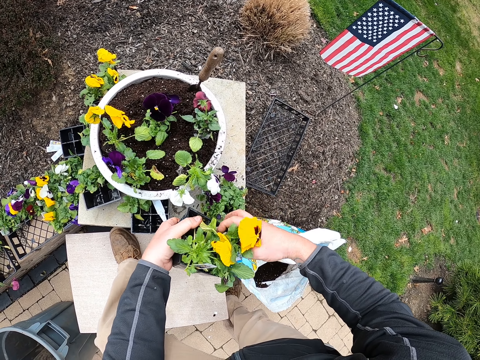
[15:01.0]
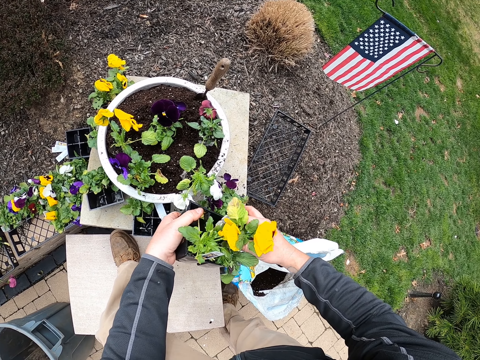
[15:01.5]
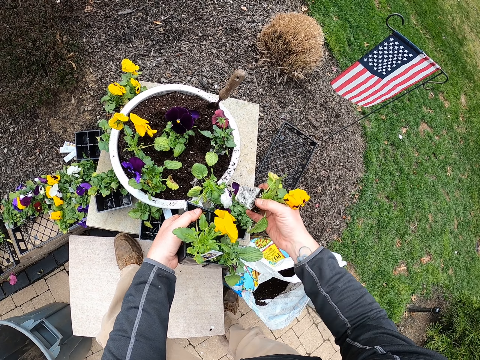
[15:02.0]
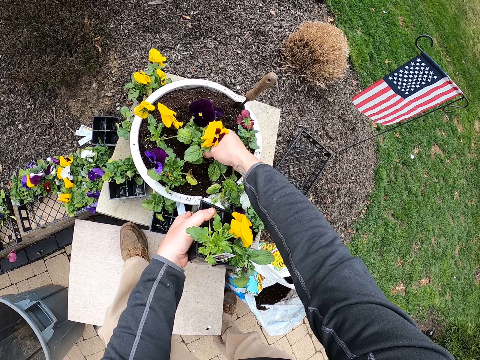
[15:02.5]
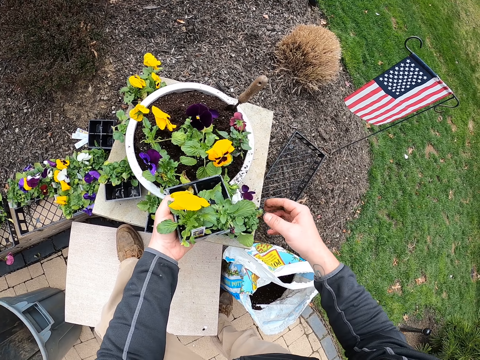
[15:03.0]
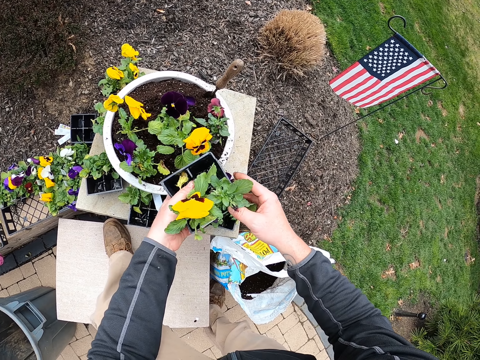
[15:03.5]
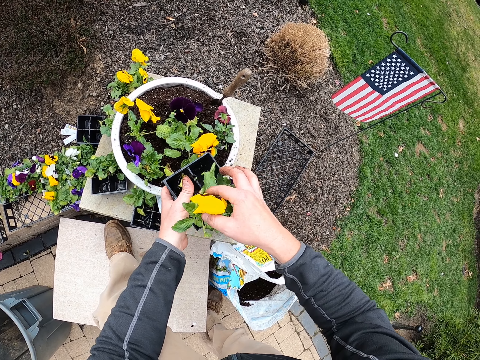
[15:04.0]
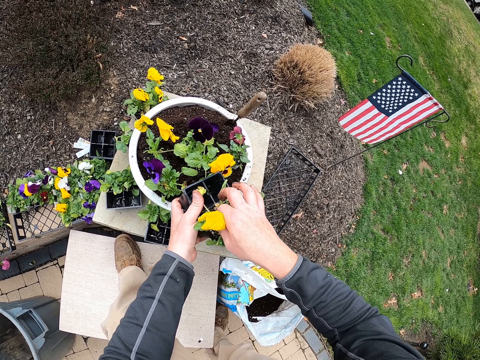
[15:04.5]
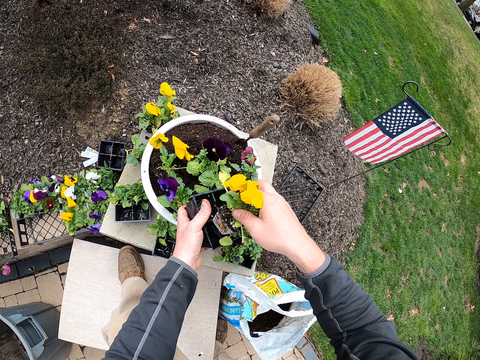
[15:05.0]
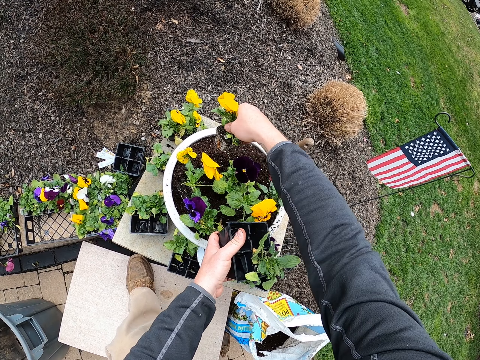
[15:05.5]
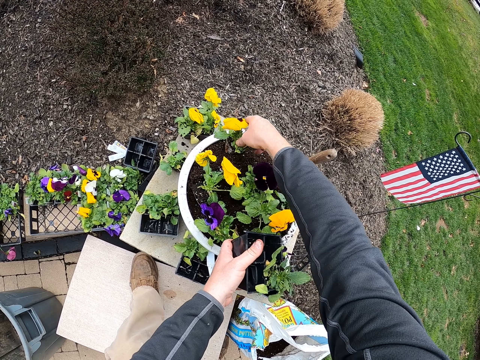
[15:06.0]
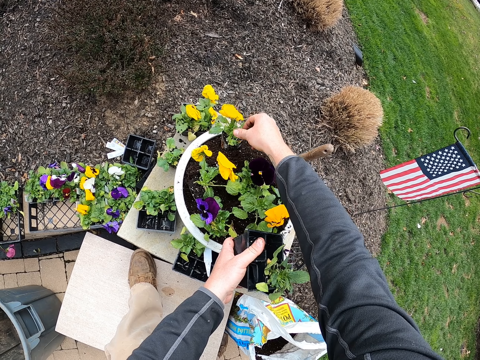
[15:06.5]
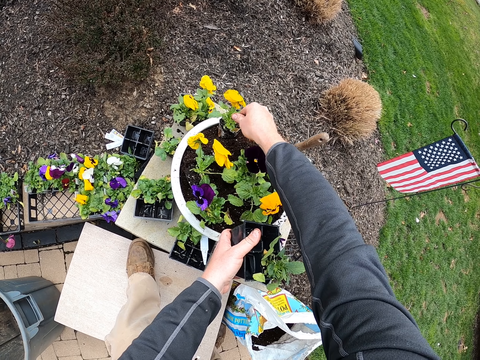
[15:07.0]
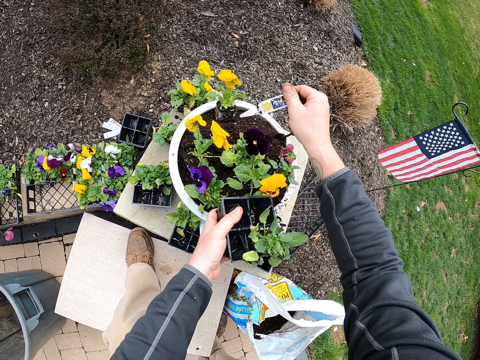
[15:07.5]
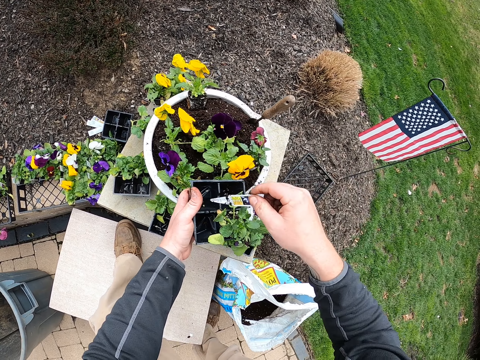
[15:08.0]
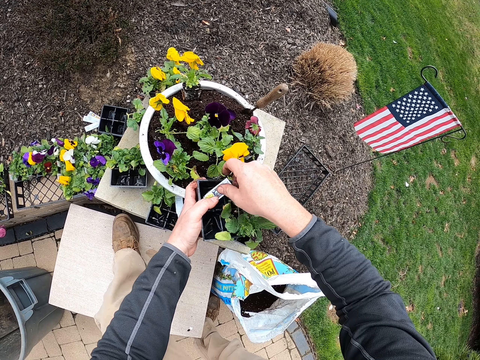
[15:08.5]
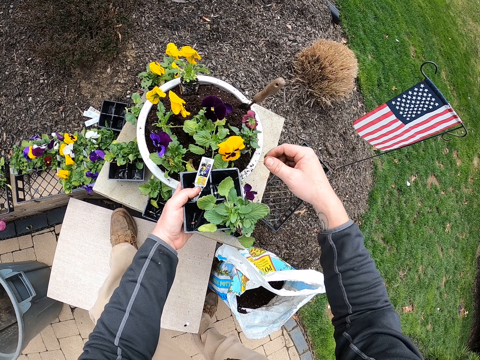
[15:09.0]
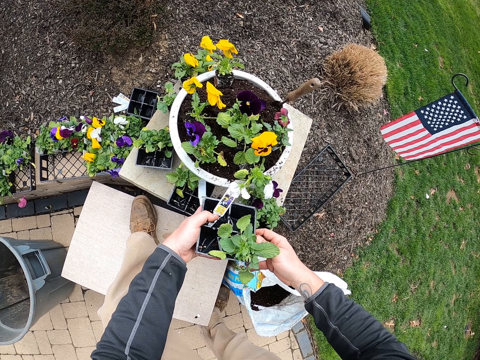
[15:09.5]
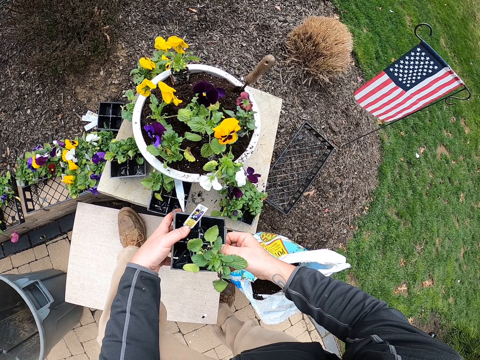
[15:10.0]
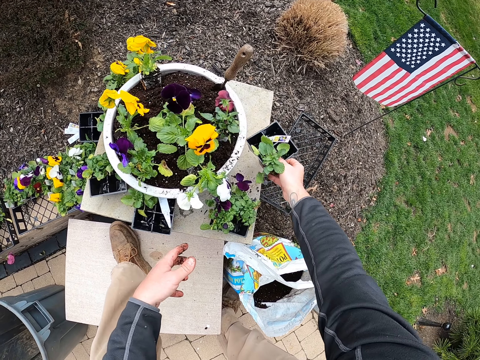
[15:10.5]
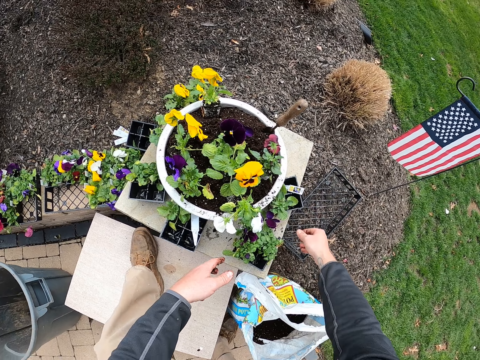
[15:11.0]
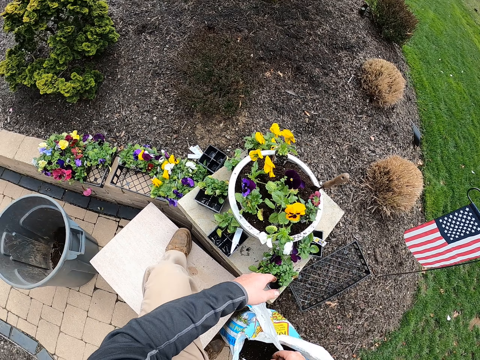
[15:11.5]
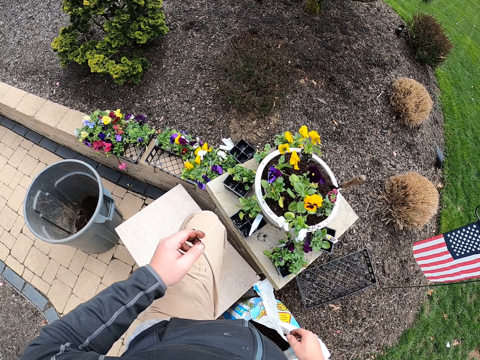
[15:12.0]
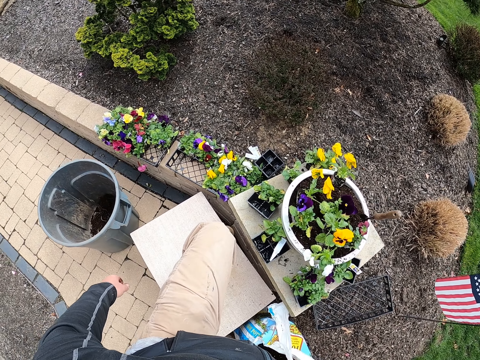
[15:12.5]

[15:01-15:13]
The camera wearer puts the plant on the soil. They take a plant from the container and put the plant on the soil. They put the paper on the tray. They put the plant container on the floor.

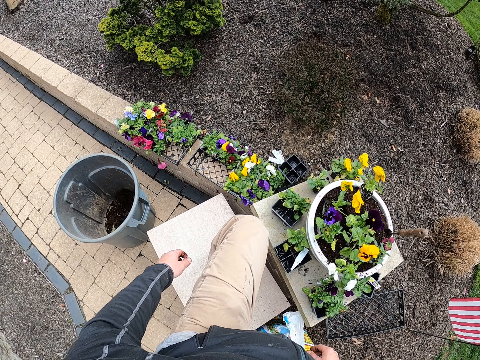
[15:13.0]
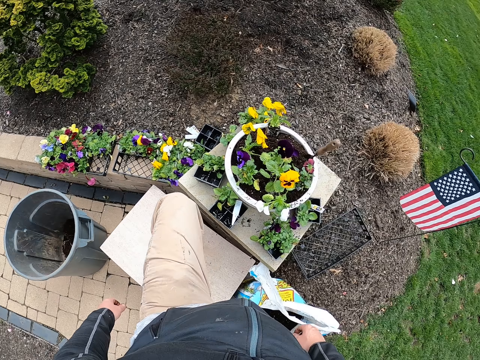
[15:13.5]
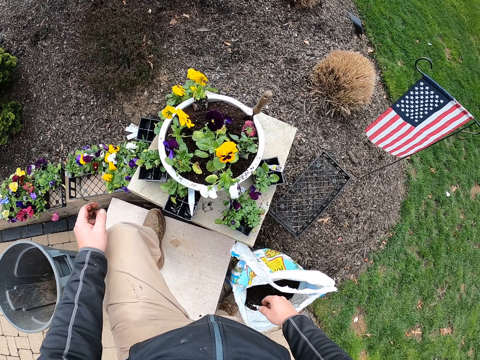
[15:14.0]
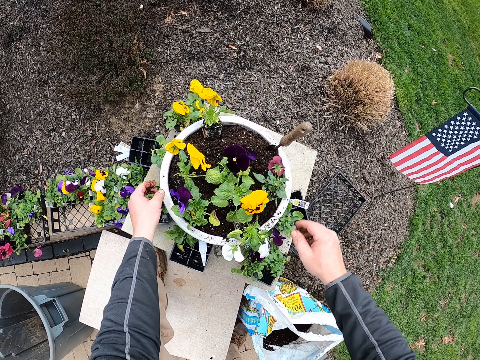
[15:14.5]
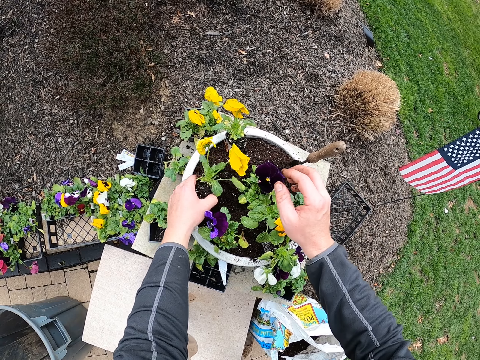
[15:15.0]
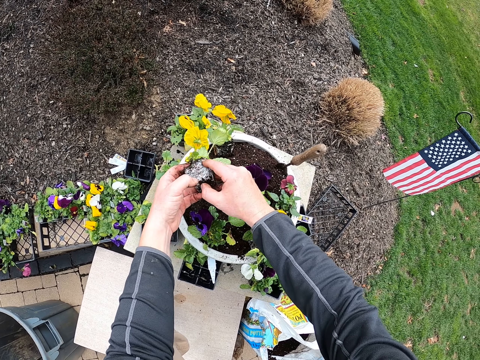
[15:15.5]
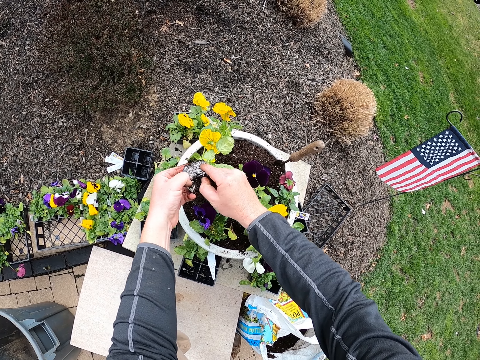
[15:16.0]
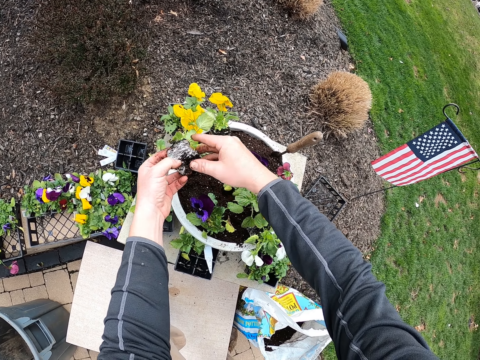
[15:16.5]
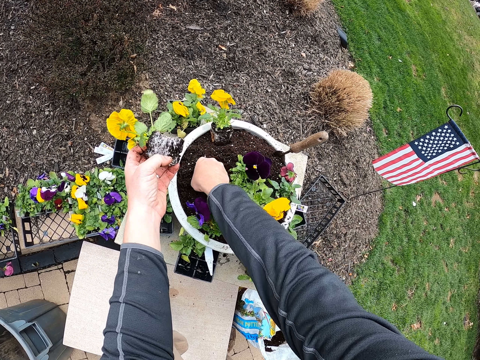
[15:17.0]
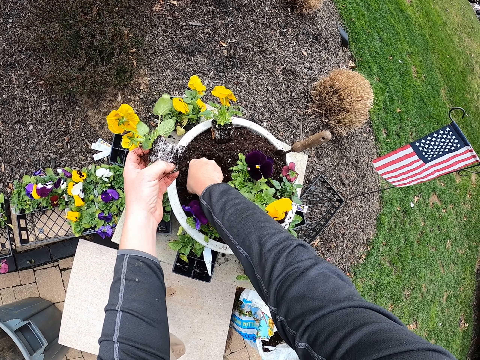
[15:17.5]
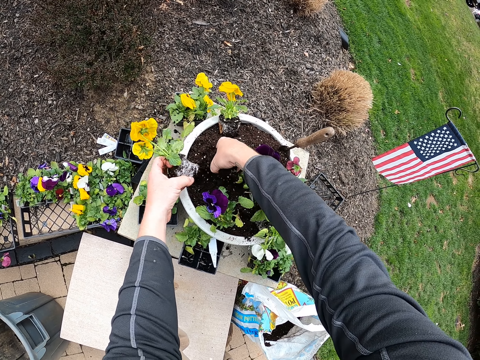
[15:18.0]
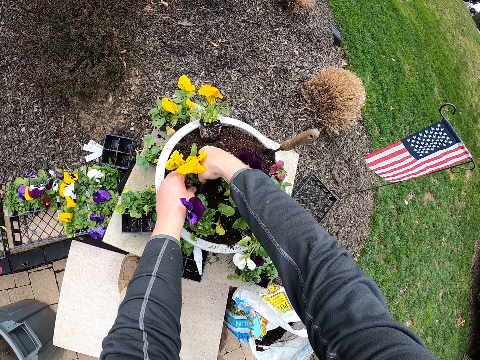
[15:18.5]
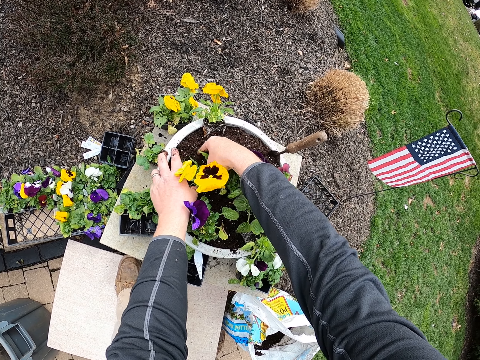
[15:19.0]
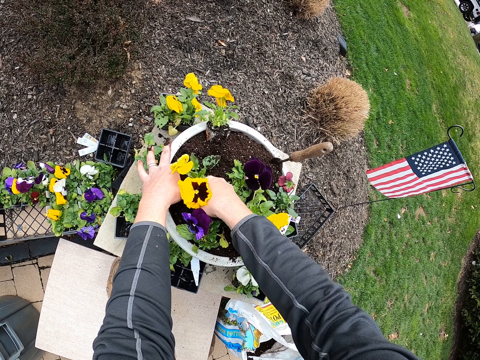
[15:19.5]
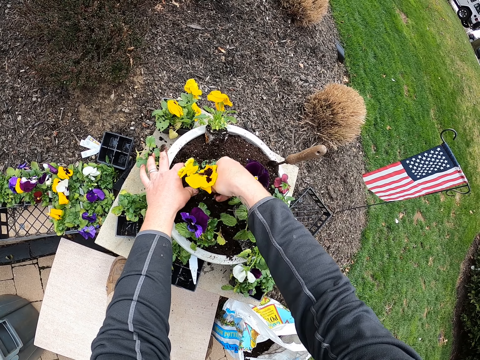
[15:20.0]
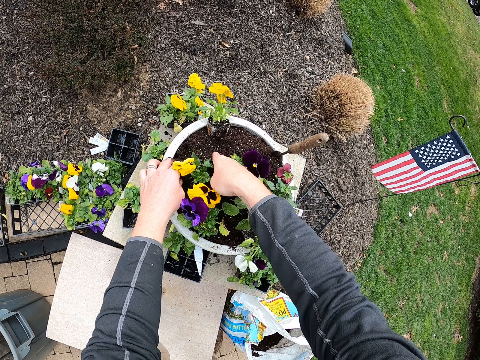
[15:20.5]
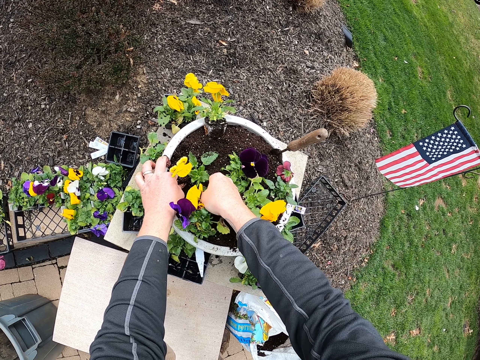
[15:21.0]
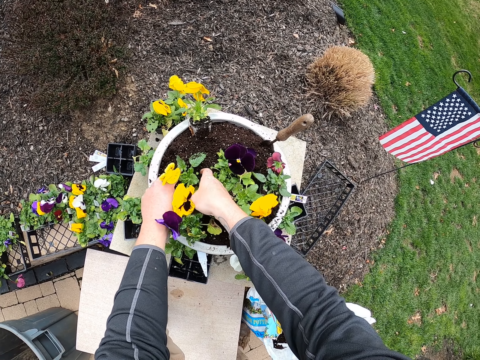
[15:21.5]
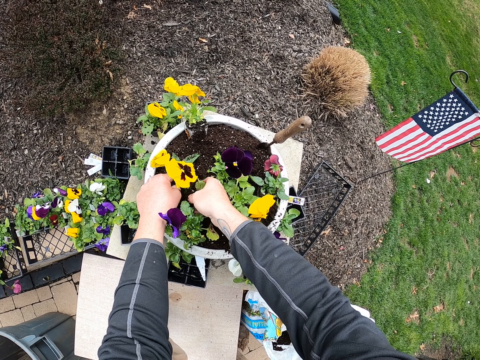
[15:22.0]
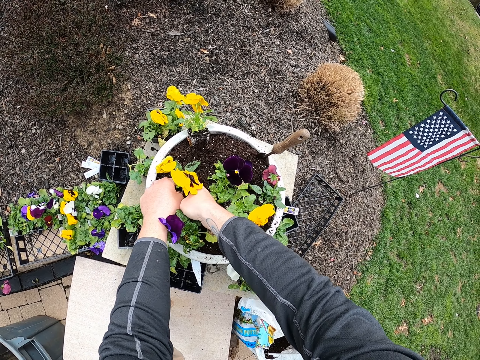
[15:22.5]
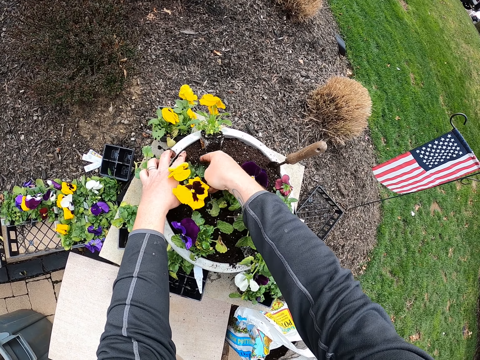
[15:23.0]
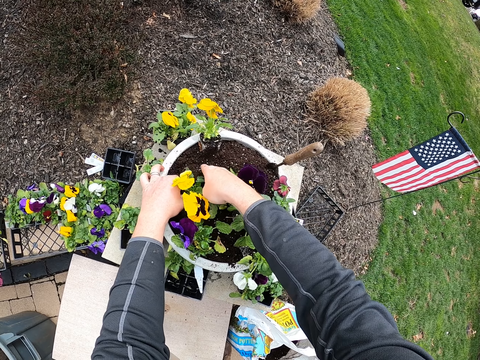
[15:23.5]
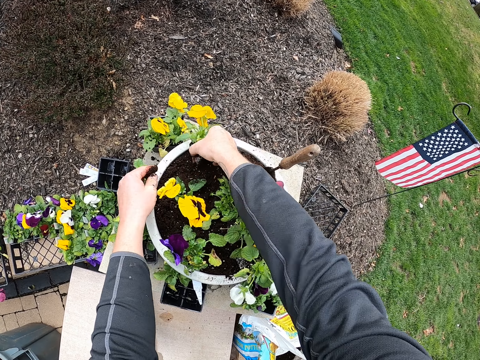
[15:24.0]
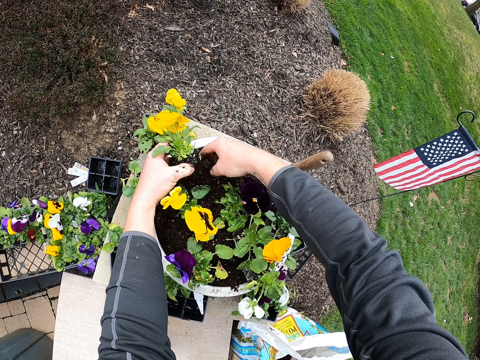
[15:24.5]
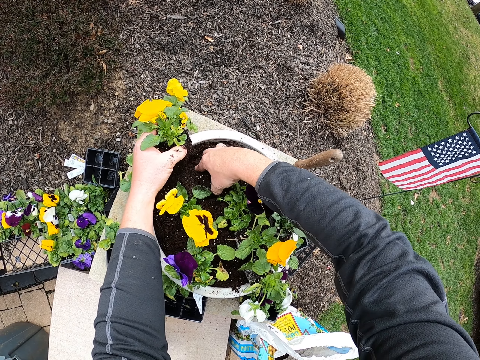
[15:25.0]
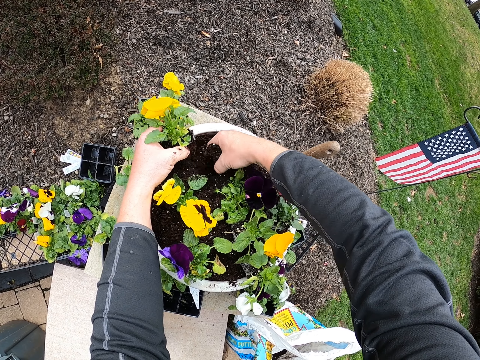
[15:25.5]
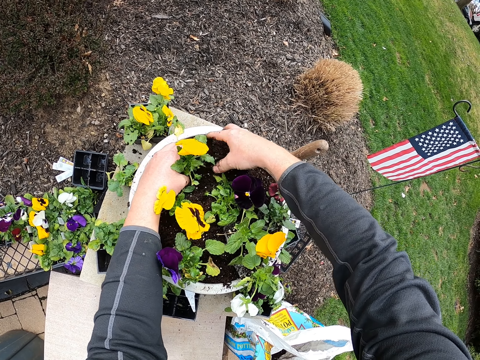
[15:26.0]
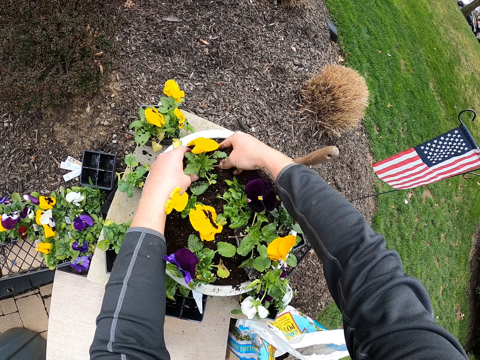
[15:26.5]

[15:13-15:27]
The camera wearer stares around the garden. They take a plant. They plant the flowers in the flower pot. They dig into the soil and fix the plant into the soil. They take a plant, dig into the soil and fix the plant into the soil.
